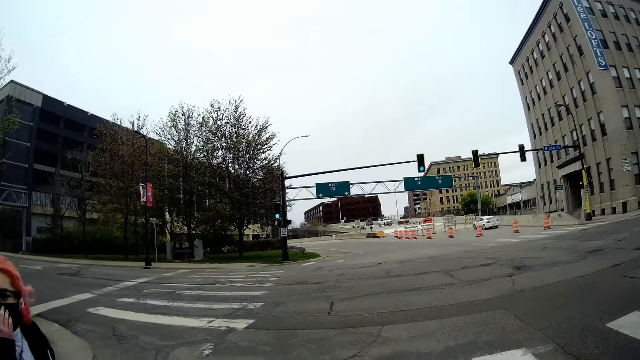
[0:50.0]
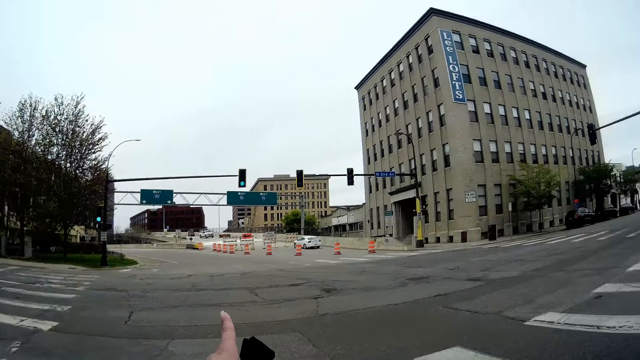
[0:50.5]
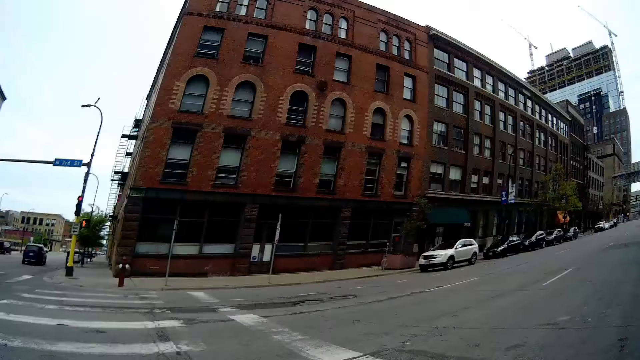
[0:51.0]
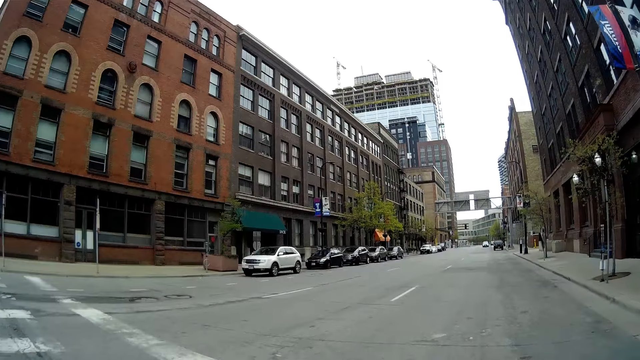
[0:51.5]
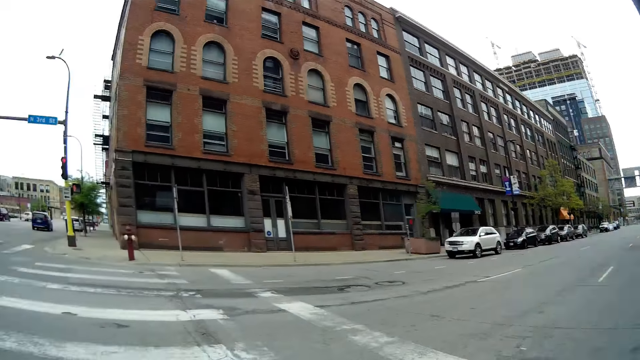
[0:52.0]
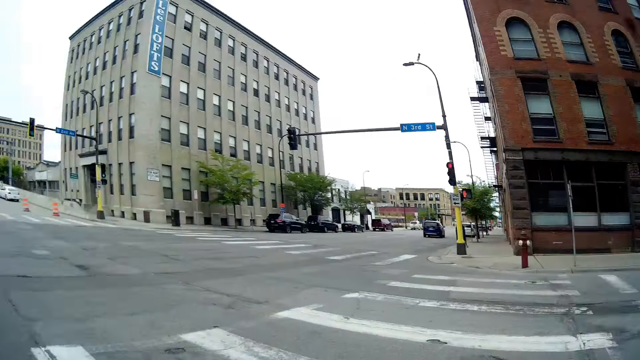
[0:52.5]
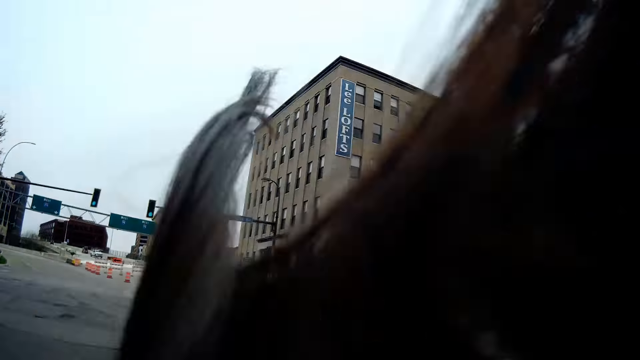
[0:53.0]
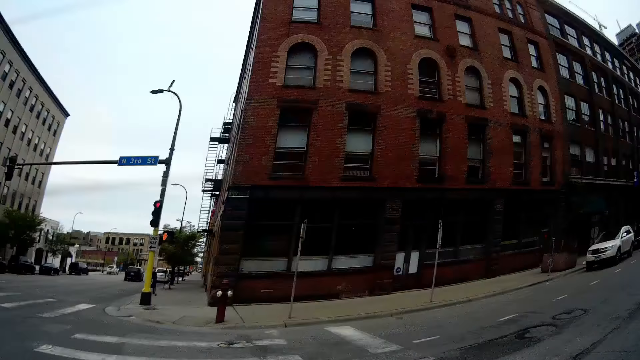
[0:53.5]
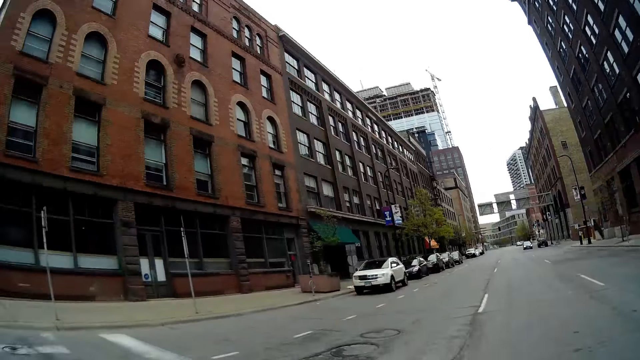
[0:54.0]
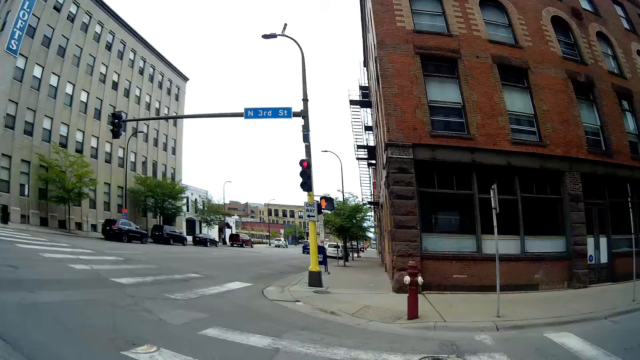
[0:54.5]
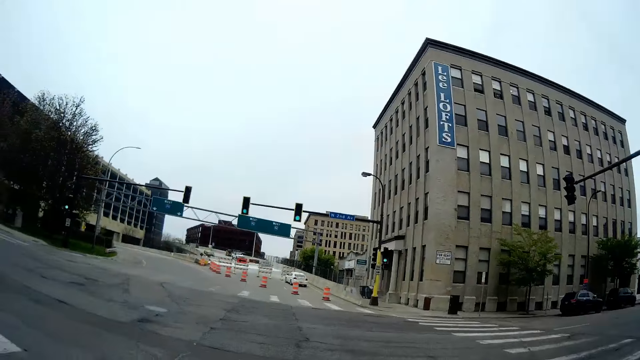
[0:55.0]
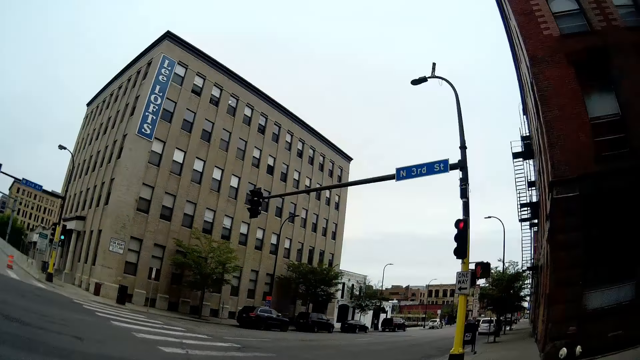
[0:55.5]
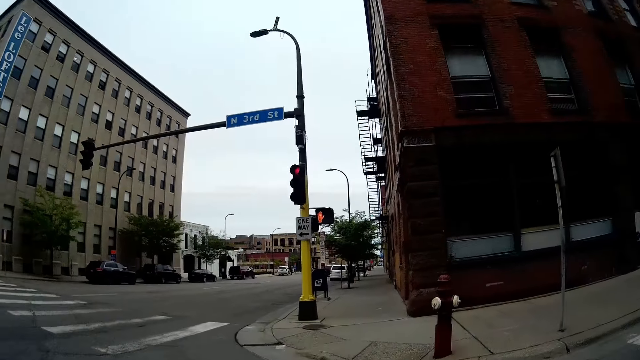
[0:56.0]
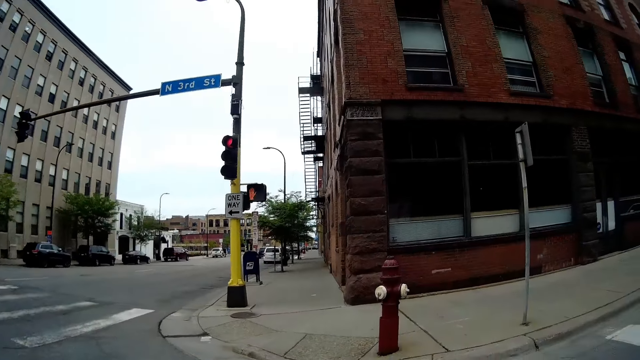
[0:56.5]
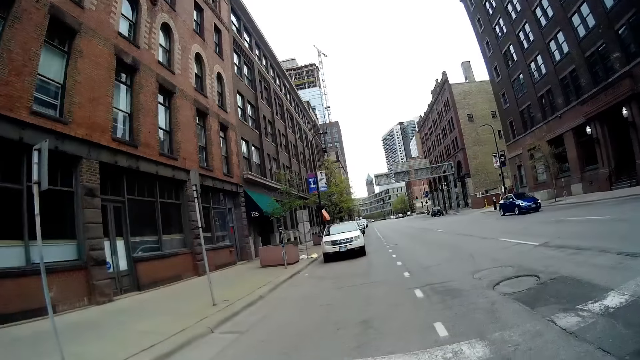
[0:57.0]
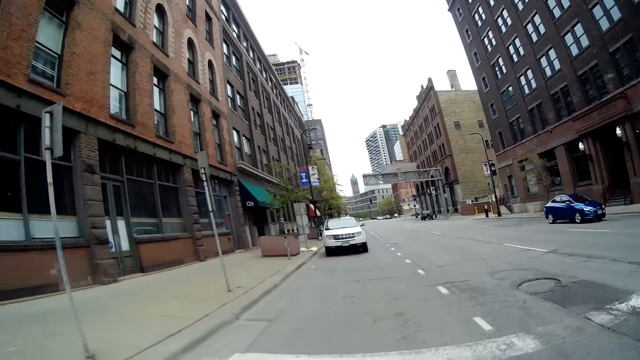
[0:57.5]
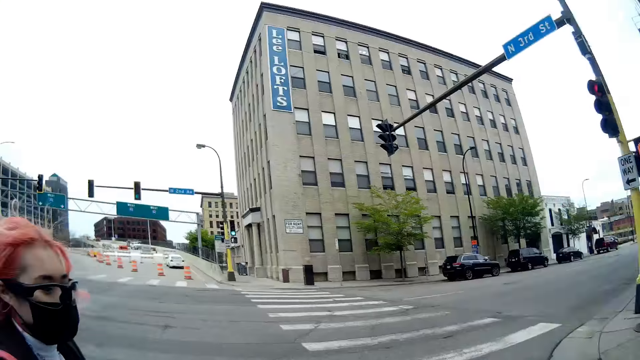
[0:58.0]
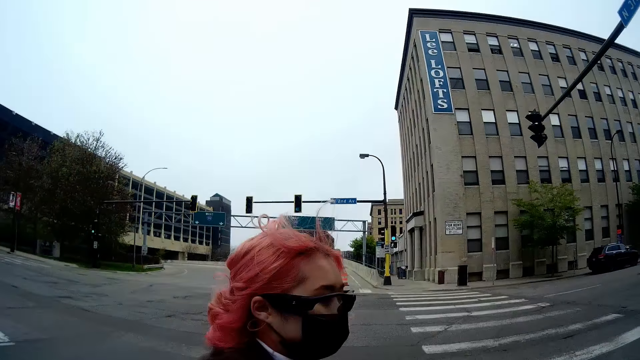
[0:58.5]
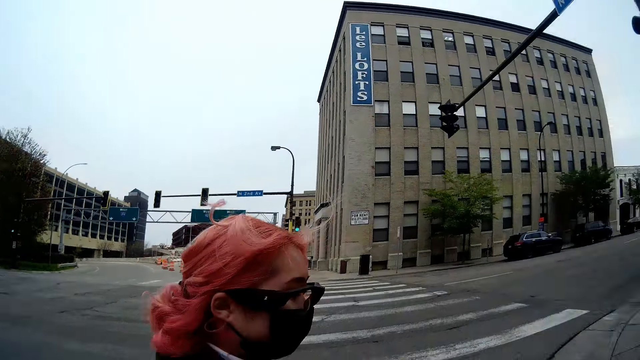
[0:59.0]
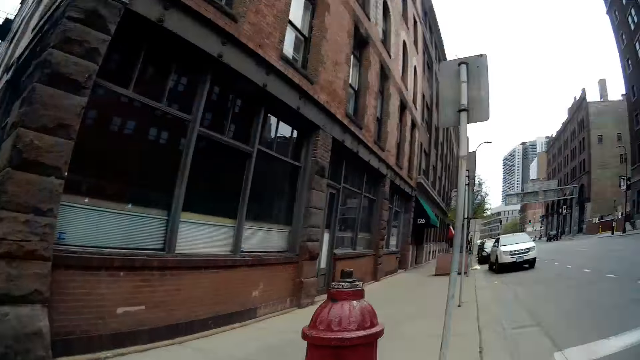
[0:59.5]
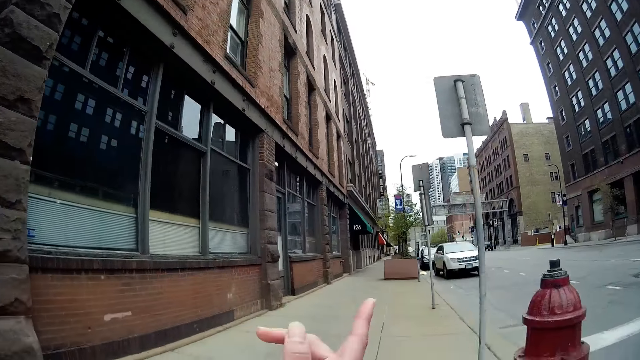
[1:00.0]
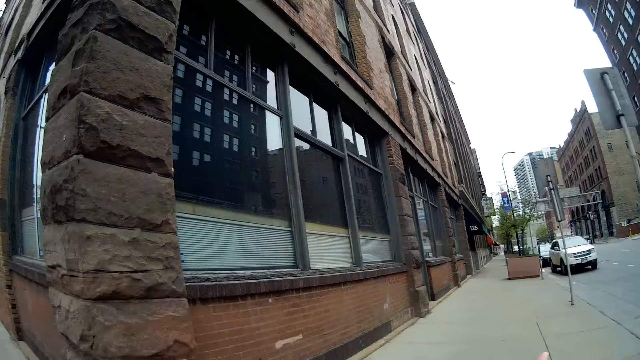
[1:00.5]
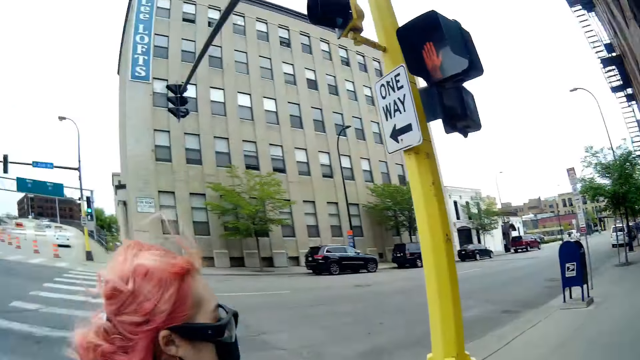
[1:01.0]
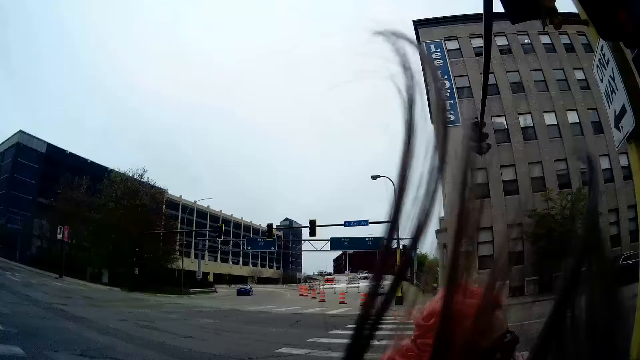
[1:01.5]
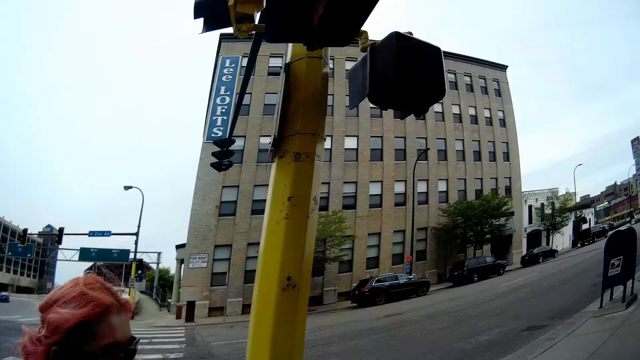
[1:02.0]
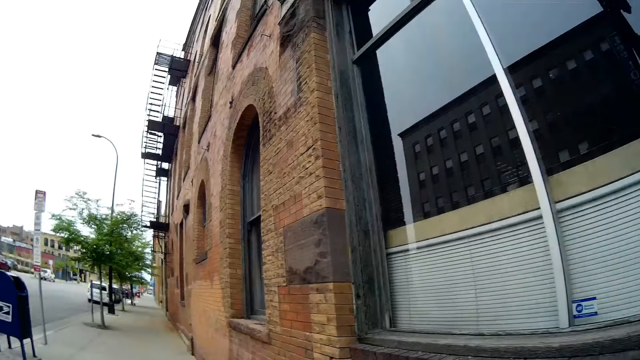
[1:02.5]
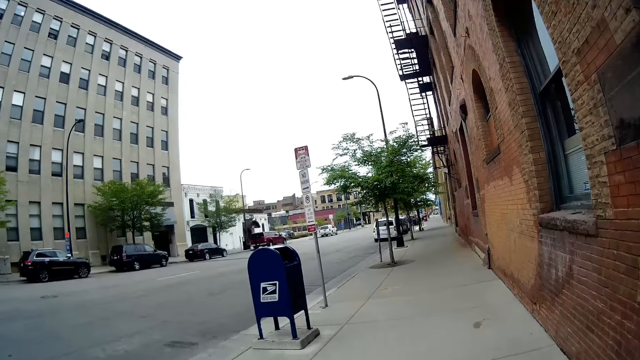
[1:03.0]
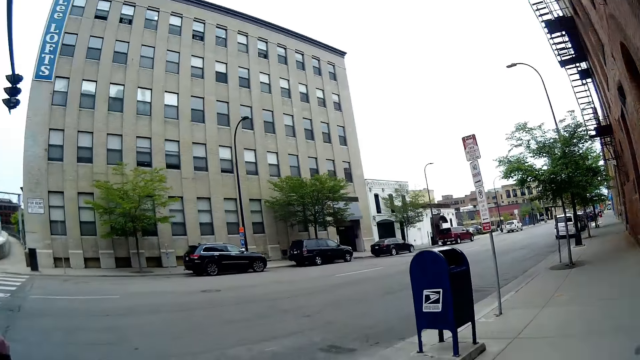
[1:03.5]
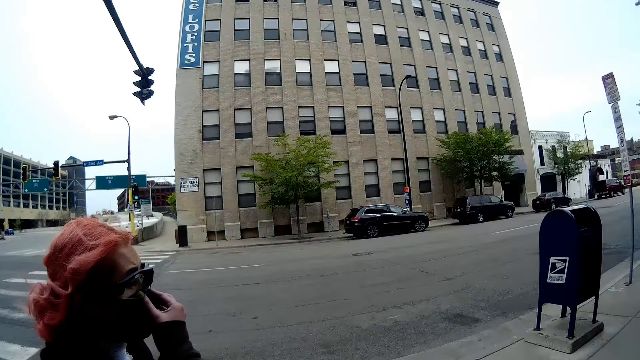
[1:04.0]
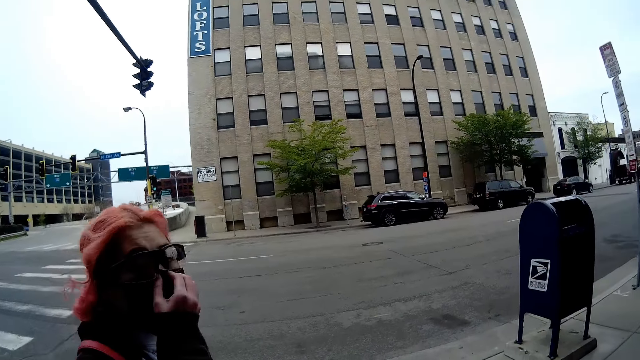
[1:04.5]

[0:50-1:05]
The camera wearer lifts the hand up. They walk along the road with the woman. The camera wearer and the woman cross the road. The camera wearer lifts the hand up. They converse with the woman. The camera wearer and the woman walk on the sidewalk on the road.

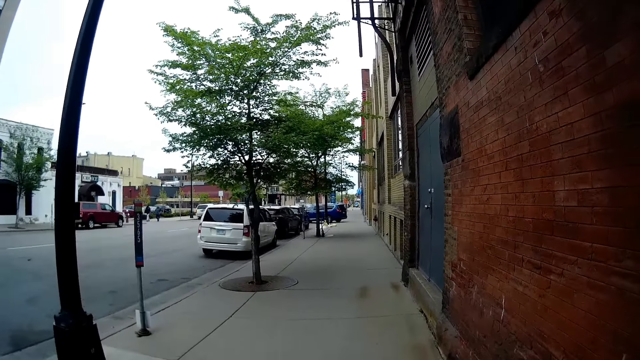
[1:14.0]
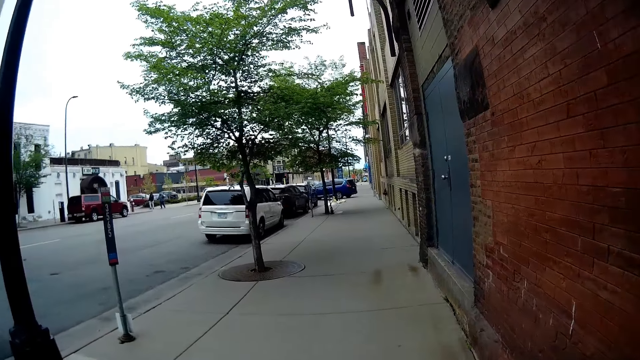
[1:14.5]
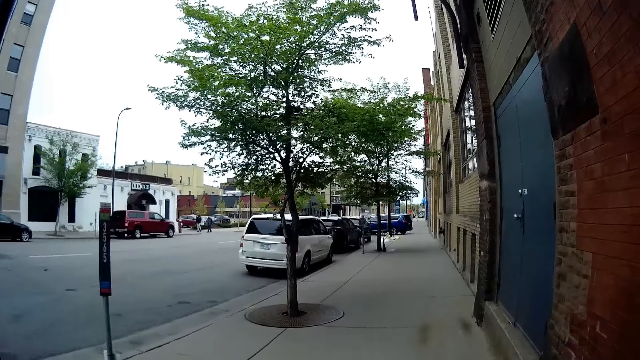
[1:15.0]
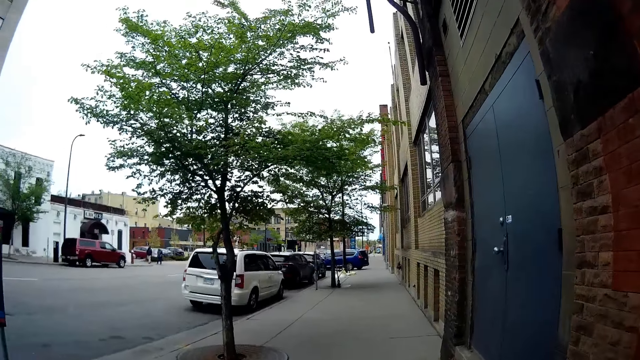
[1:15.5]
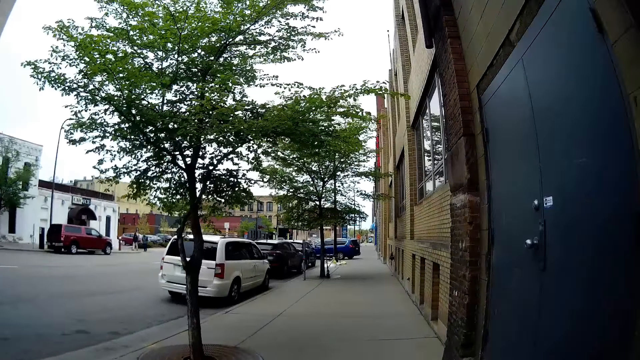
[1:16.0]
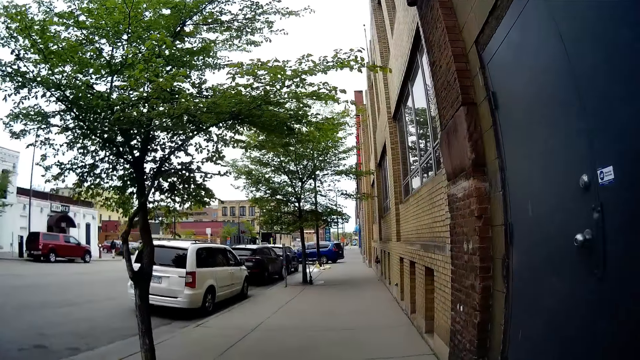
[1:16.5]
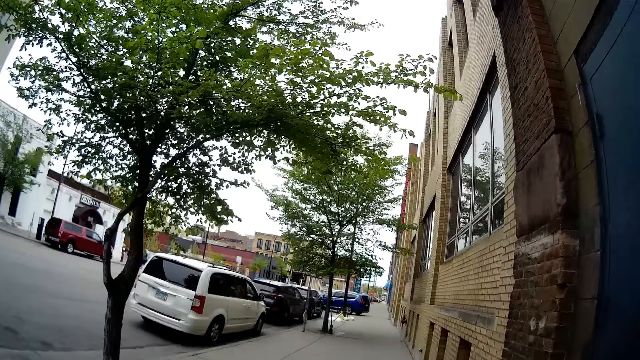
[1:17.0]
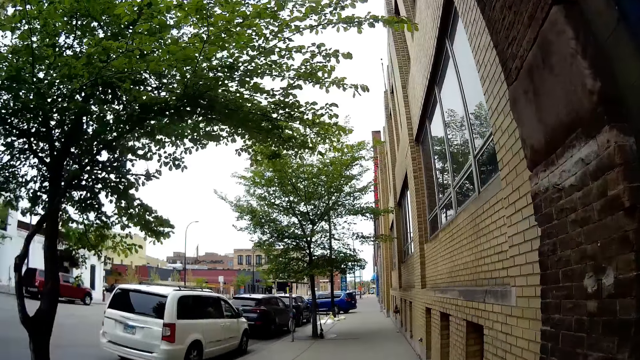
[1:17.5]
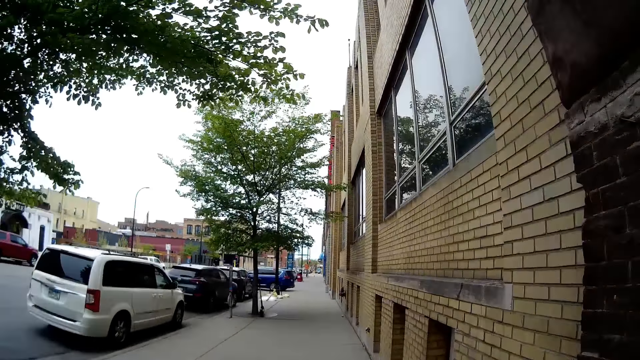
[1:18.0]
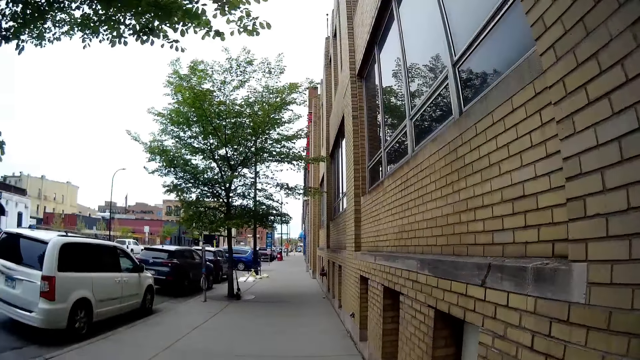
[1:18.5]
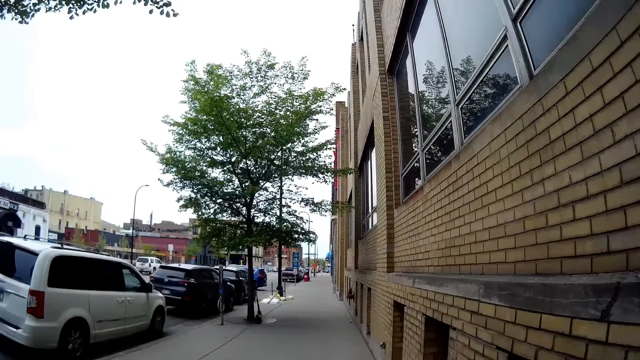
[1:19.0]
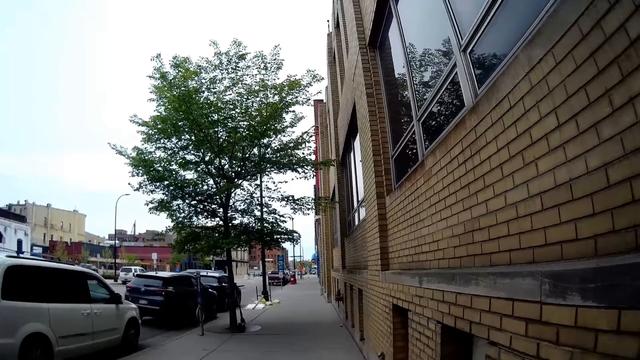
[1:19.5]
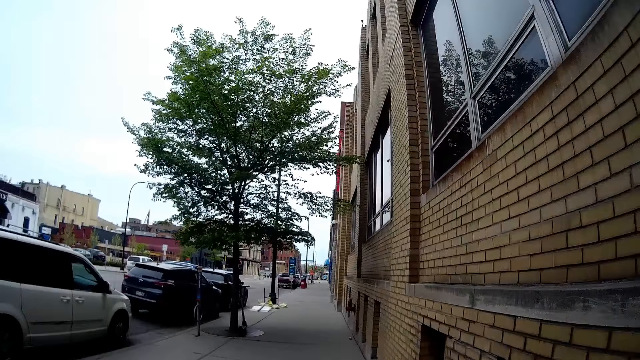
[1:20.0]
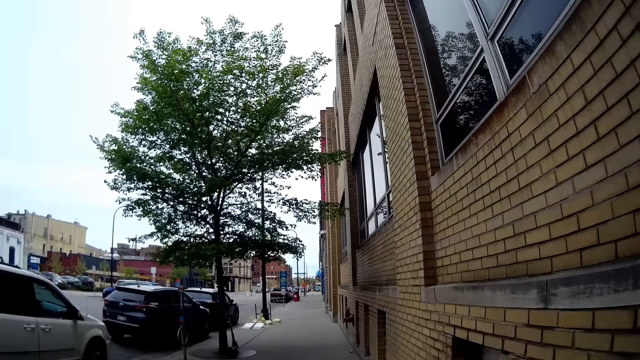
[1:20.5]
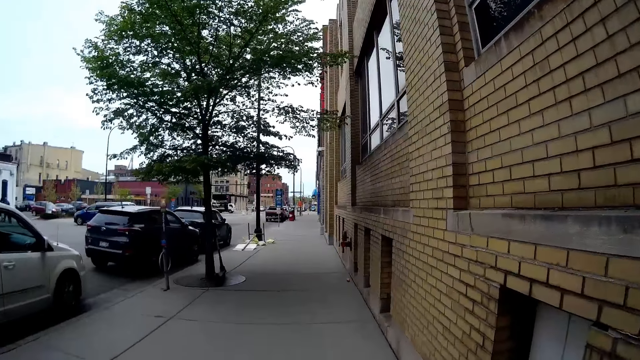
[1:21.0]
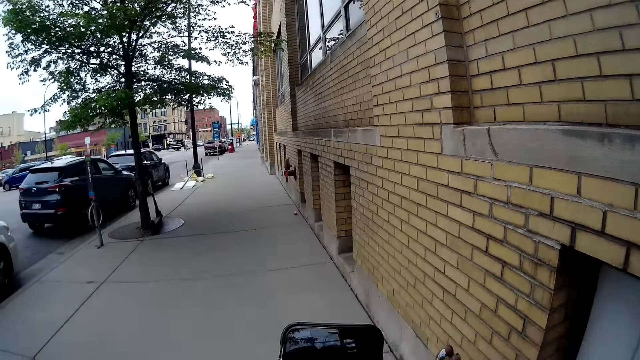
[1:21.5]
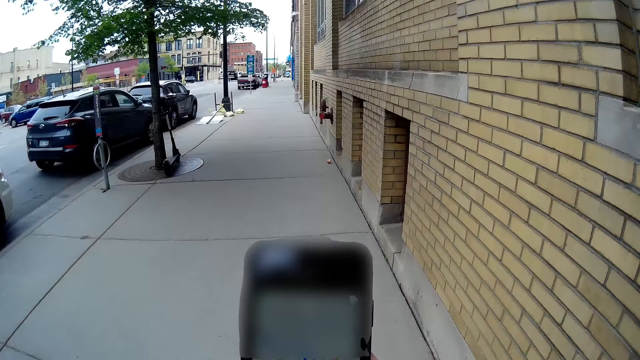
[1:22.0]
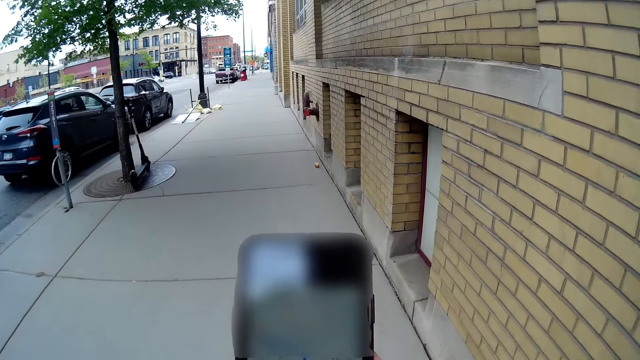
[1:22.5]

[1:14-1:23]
The camera wearer converses with the woman. She operates a cellphone in her right hand.
